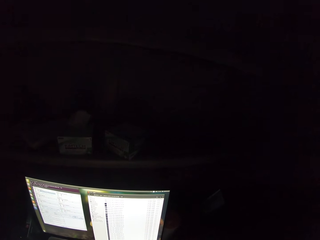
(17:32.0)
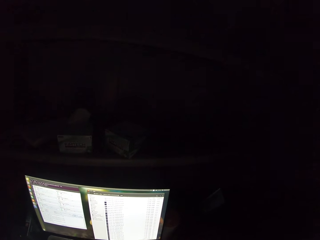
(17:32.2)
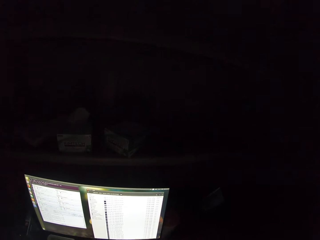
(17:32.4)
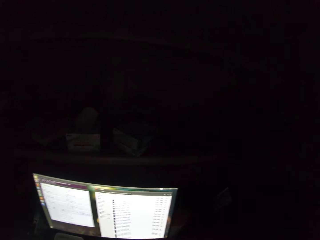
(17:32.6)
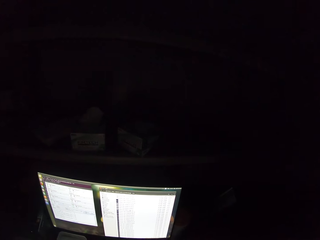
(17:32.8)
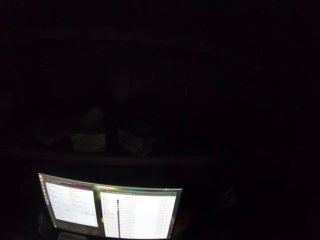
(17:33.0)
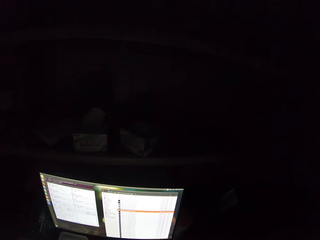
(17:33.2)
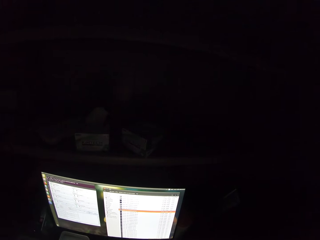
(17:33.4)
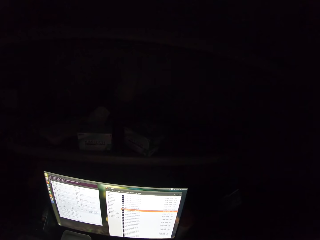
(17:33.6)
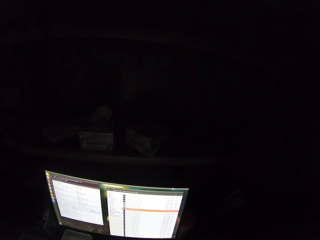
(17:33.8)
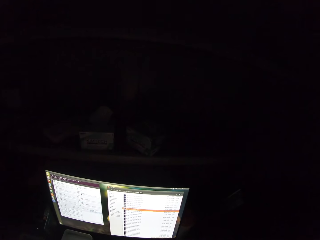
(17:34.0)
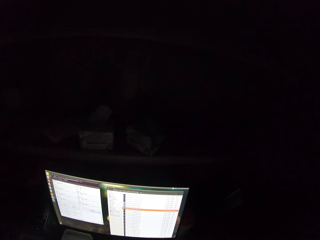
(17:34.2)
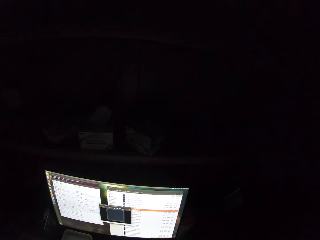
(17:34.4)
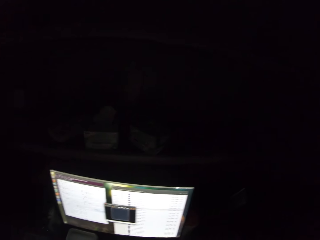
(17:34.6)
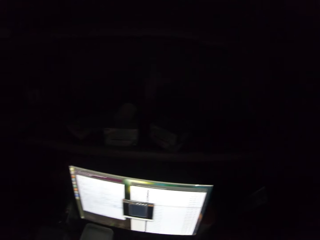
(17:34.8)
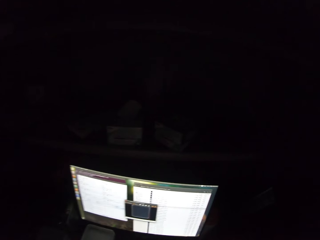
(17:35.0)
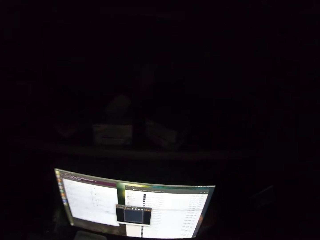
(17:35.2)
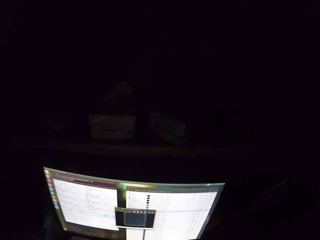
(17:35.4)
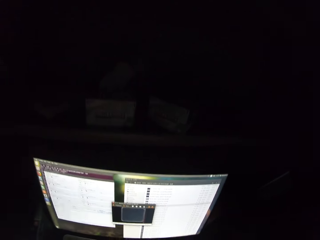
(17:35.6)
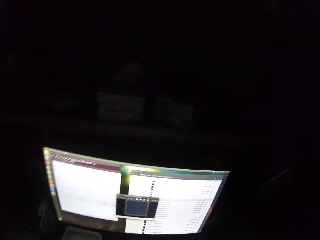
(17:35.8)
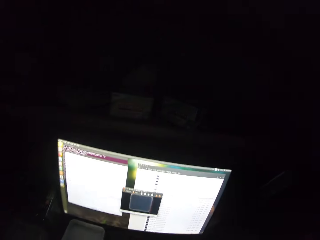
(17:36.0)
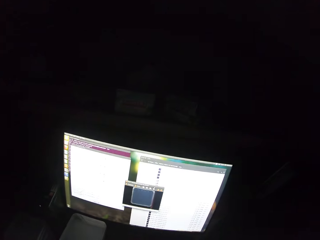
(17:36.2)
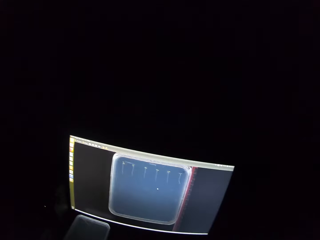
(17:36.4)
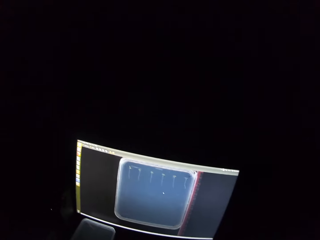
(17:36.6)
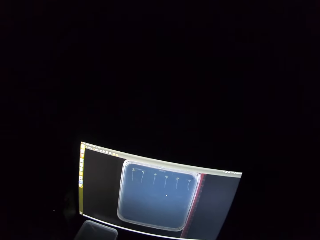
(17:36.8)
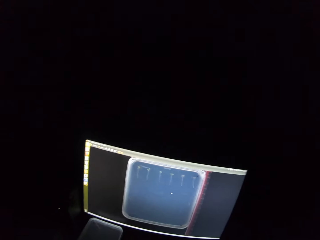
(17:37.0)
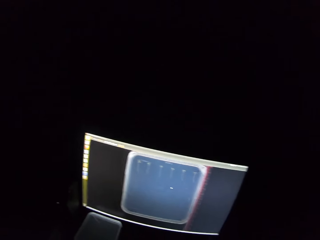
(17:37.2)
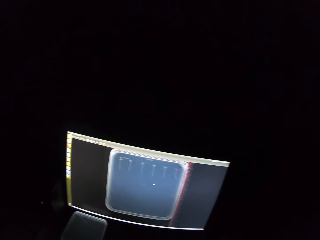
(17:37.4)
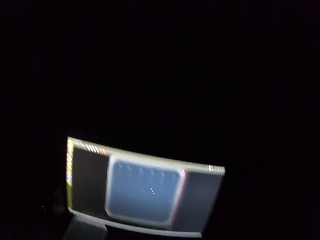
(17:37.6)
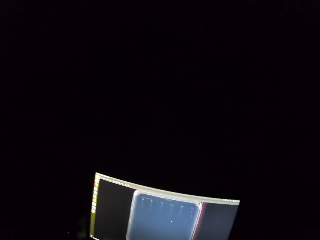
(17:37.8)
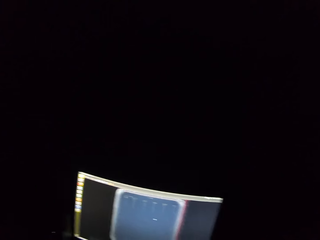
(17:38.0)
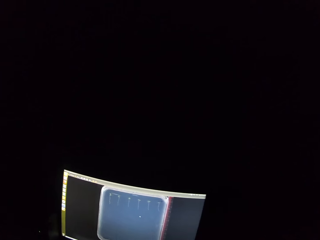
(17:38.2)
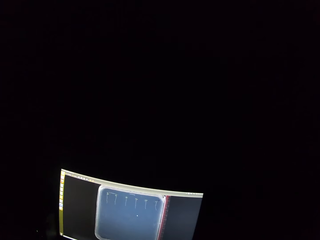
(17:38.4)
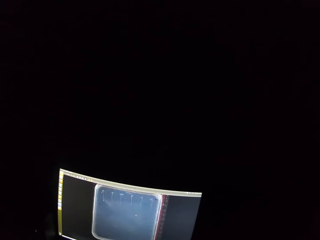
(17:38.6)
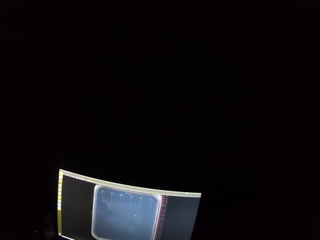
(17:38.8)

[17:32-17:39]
The camera wearer scrolls the computer.

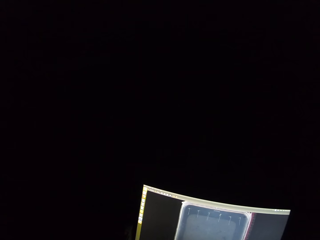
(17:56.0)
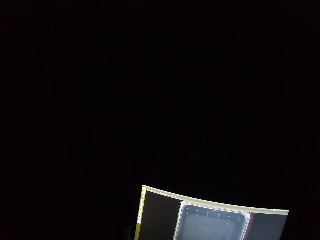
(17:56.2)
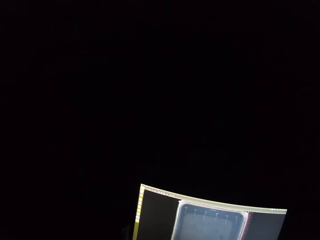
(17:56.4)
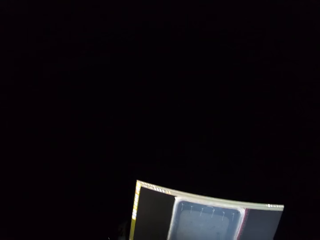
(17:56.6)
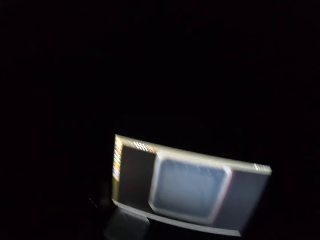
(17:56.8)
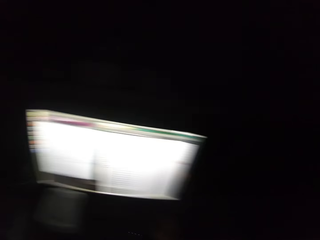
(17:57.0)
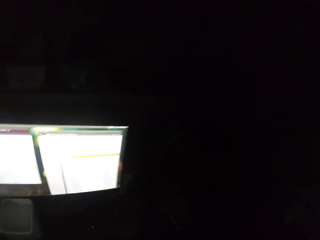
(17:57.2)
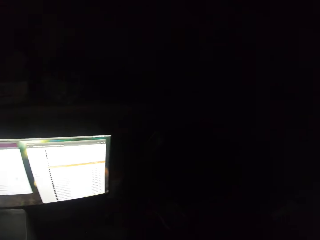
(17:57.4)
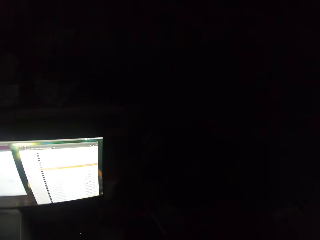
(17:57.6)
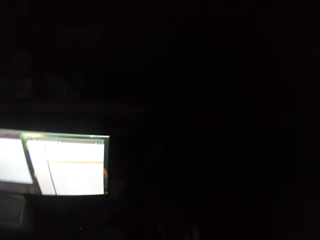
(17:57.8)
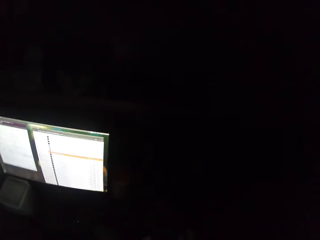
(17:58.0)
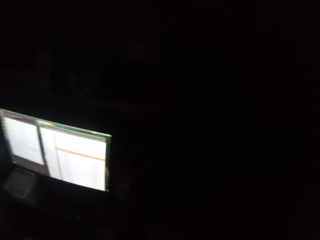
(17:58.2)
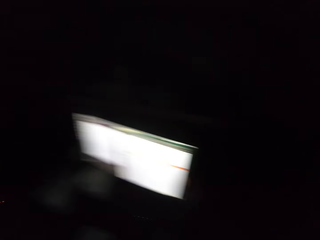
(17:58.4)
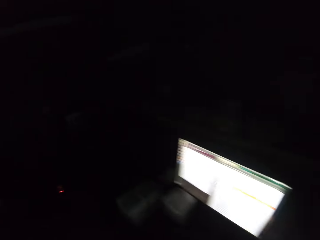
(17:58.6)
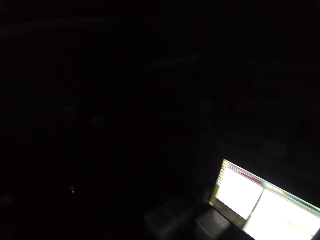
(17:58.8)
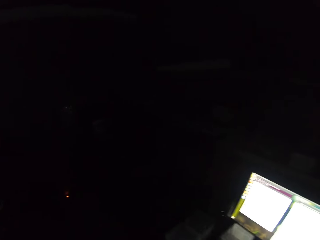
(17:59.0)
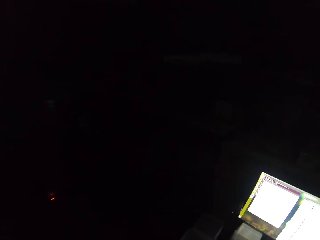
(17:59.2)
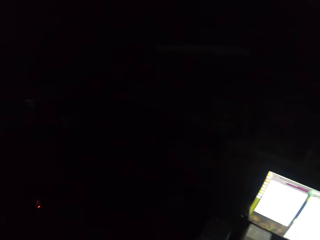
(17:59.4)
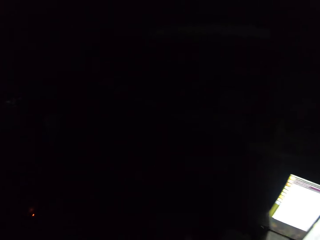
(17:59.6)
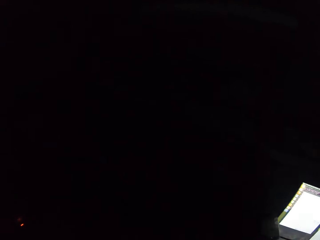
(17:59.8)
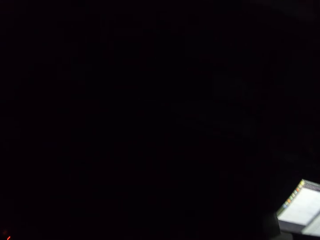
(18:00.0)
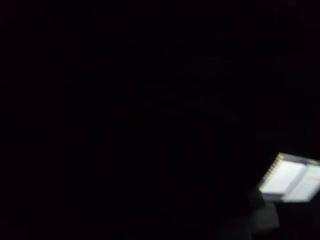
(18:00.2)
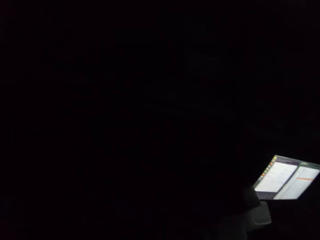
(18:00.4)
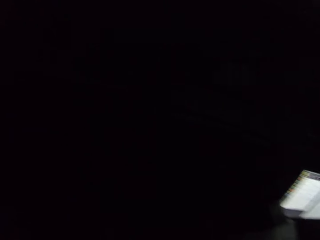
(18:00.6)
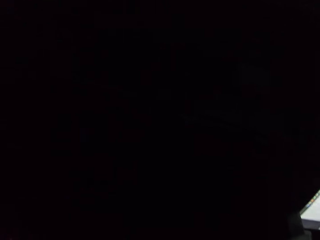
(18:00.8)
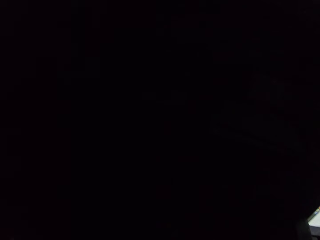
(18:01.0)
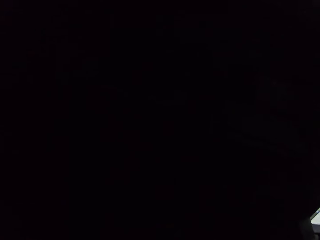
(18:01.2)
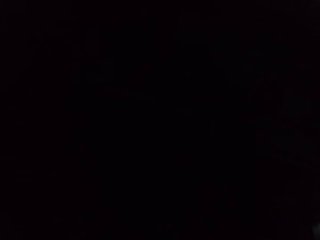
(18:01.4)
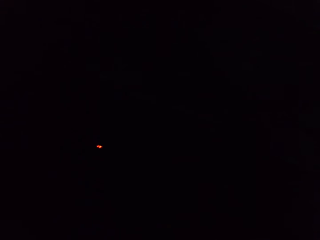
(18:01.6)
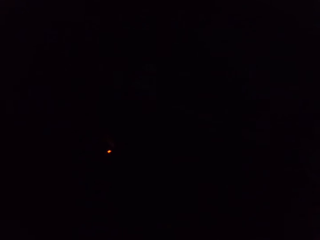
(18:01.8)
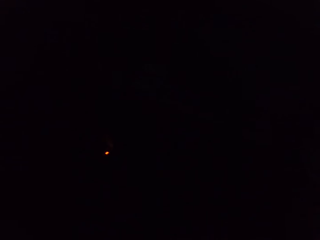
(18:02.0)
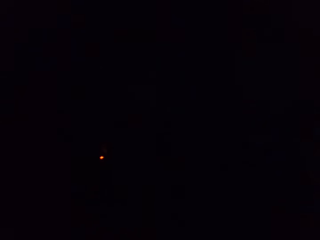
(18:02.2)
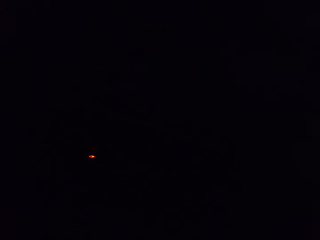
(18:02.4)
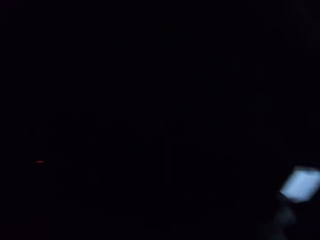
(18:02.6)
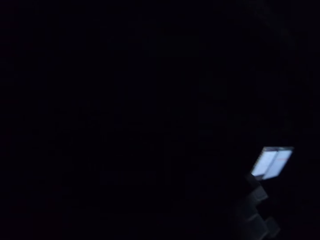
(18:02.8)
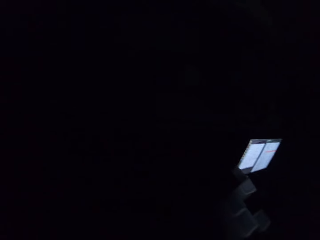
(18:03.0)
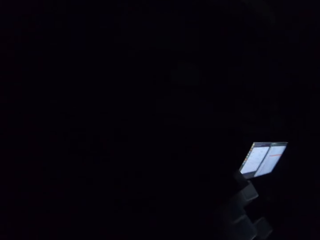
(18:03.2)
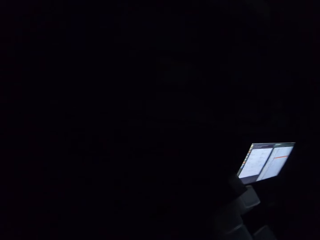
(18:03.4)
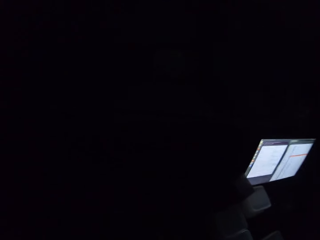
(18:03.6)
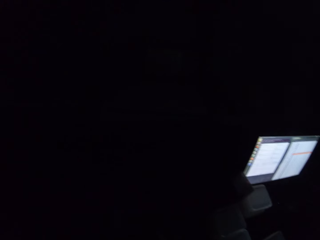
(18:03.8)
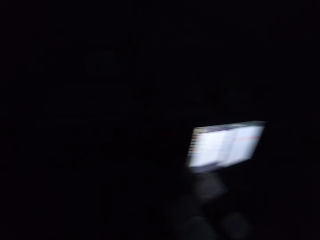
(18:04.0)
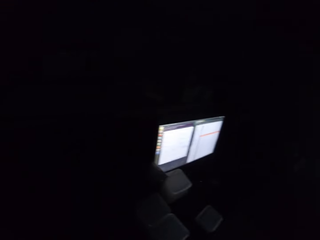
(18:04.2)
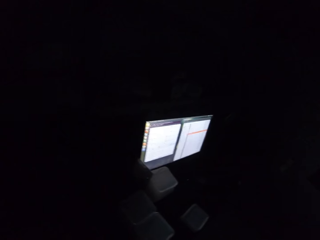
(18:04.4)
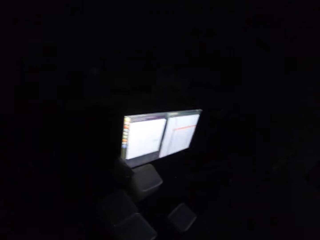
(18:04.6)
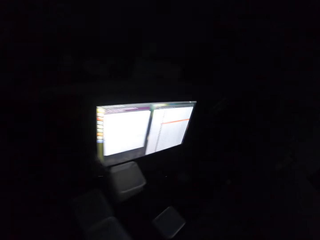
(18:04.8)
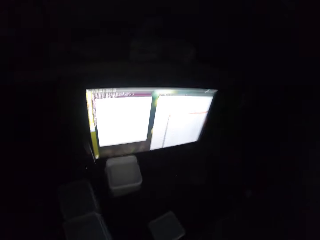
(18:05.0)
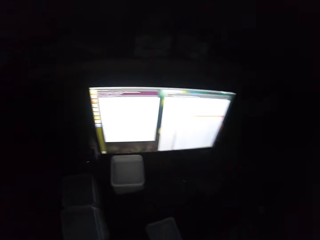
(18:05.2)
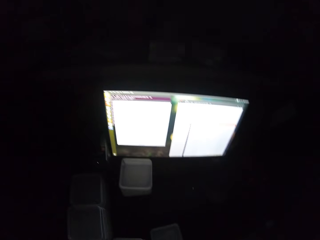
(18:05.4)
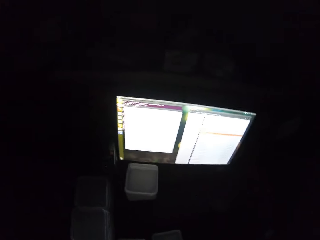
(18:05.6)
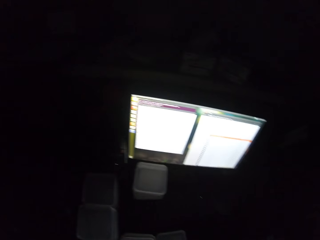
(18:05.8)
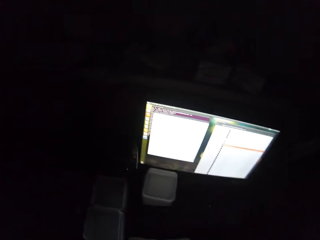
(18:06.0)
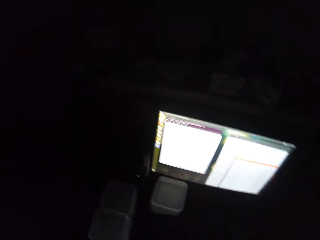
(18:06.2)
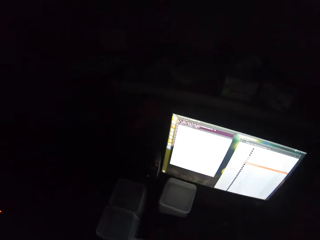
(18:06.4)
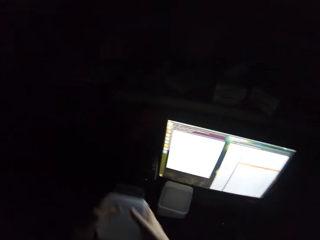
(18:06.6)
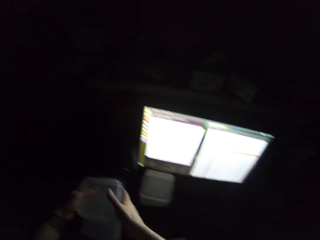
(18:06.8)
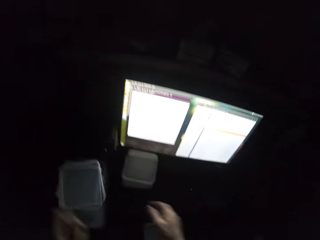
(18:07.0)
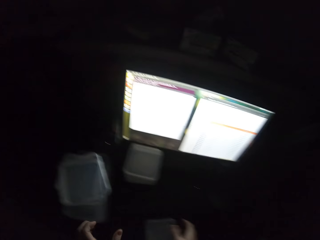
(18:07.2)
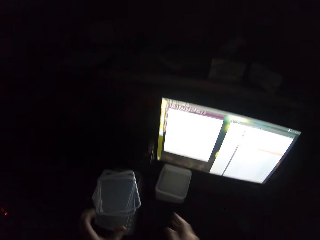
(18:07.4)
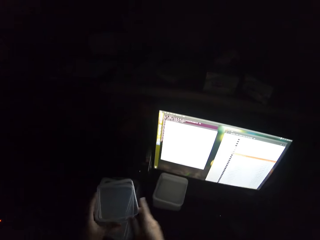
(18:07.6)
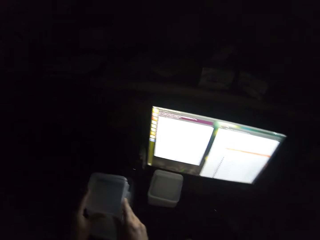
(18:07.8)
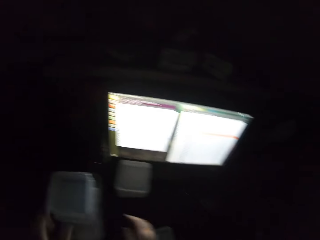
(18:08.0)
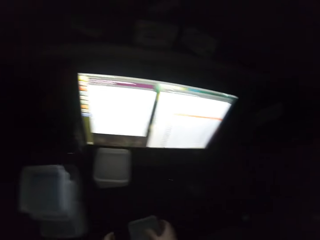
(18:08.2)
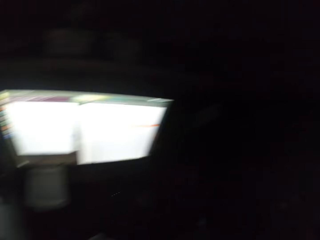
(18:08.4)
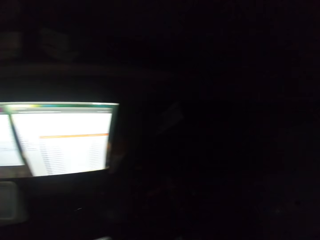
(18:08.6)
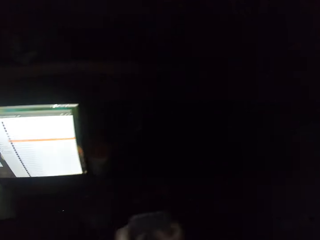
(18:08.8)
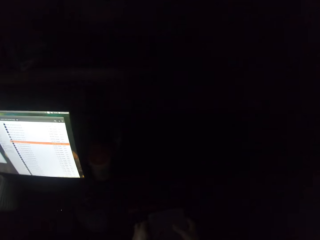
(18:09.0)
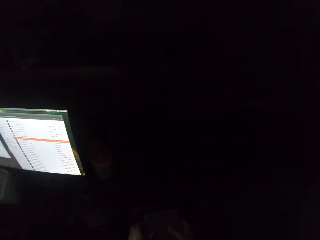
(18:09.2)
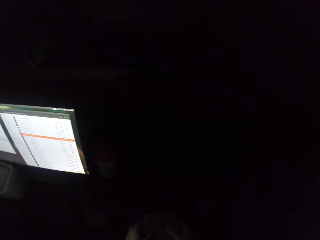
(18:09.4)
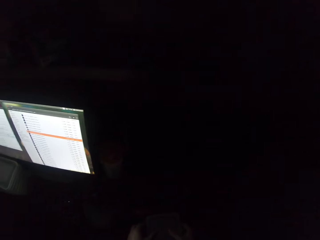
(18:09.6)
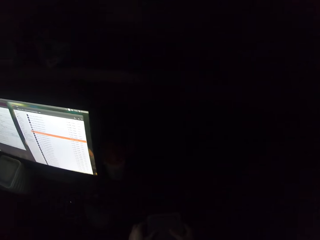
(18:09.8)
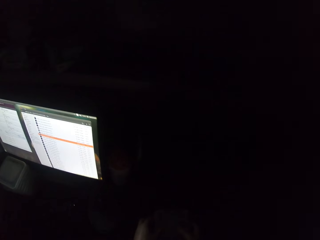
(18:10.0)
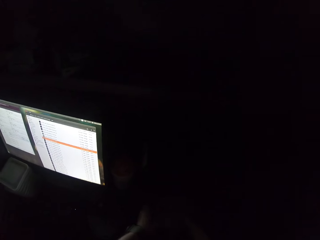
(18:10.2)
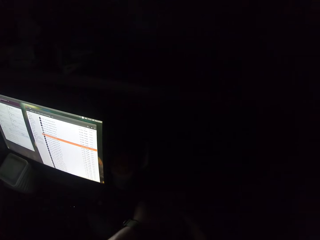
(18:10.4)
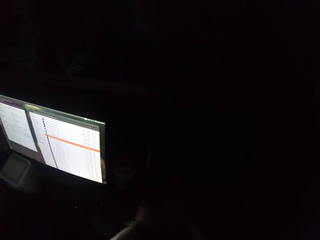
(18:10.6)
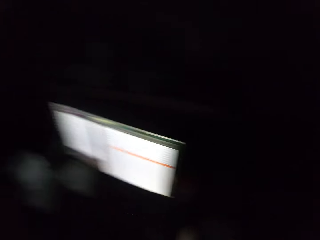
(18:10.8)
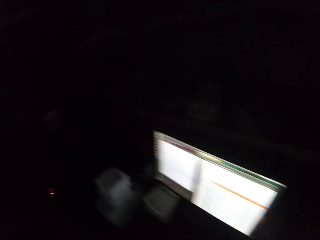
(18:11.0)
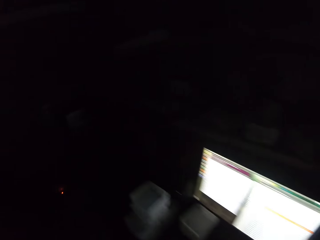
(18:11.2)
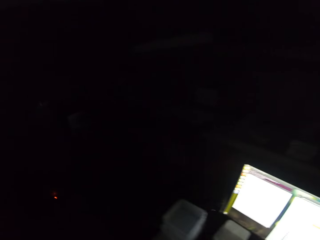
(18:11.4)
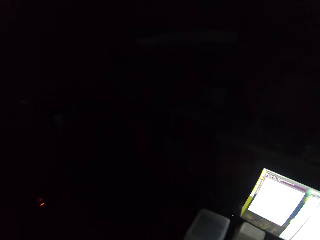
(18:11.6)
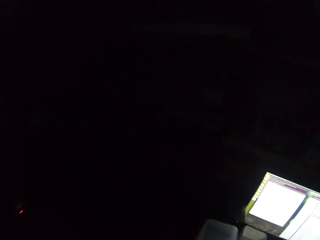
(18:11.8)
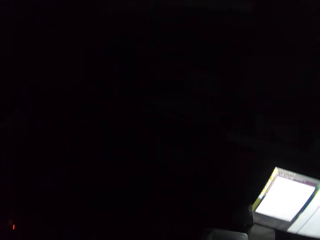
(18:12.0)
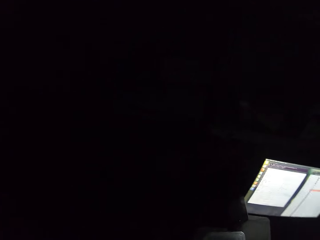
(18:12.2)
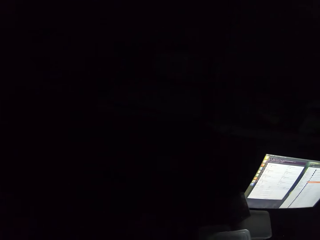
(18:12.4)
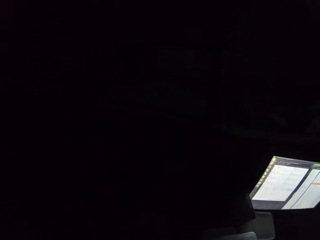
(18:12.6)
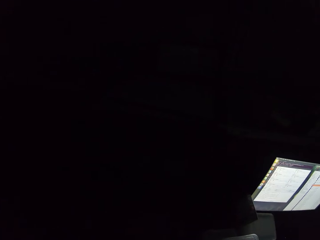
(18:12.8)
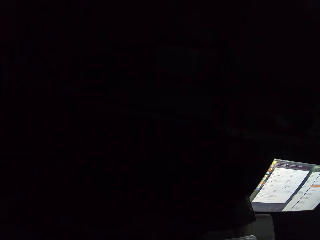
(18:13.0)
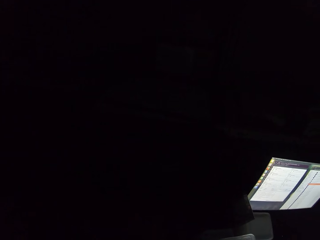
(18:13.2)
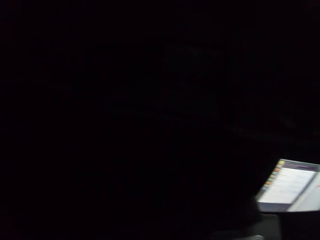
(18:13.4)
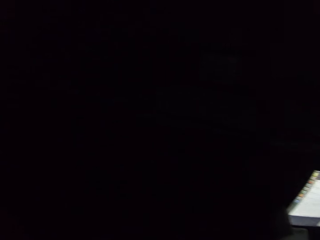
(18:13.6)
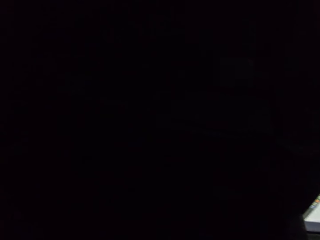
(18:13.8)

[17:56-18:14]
The camera wearer walks right. They walk left. They walk right. They place some disc covers on other disc covers on the table. They walk right. They walk left.
